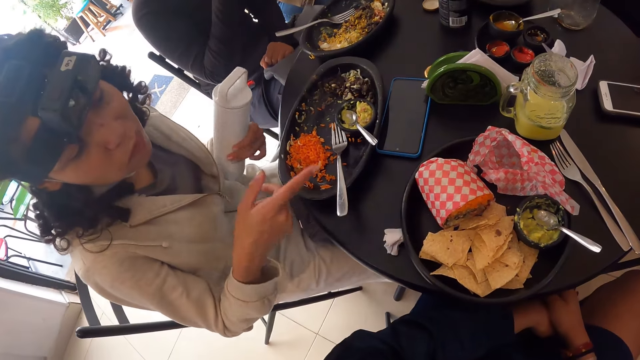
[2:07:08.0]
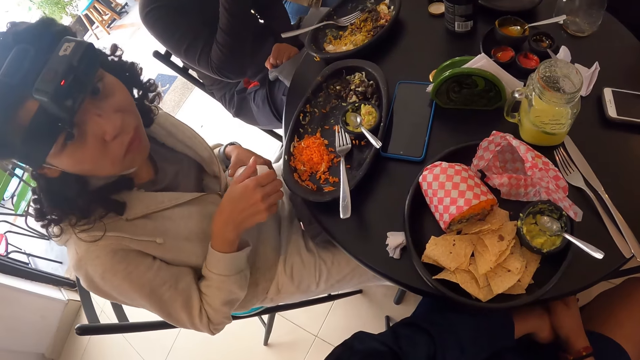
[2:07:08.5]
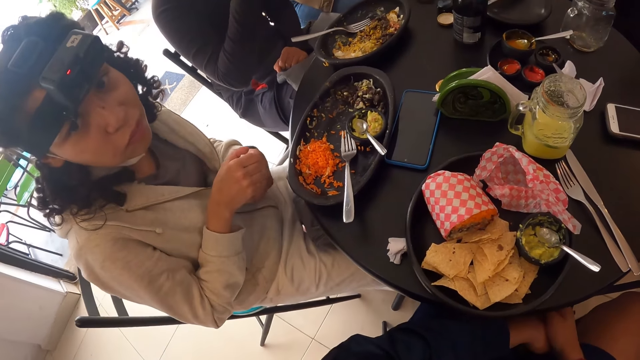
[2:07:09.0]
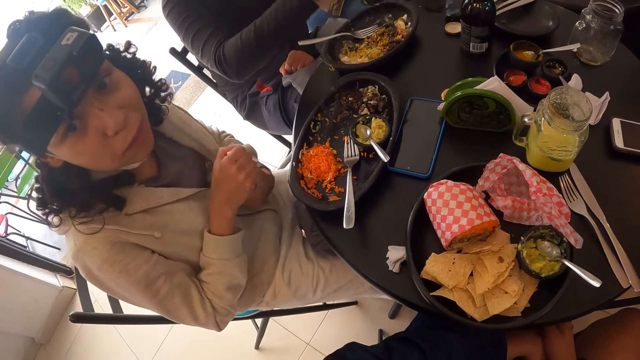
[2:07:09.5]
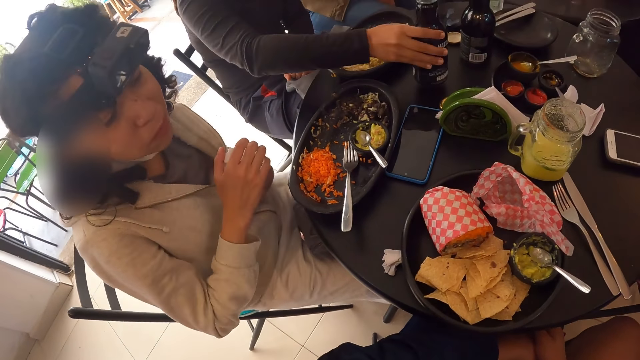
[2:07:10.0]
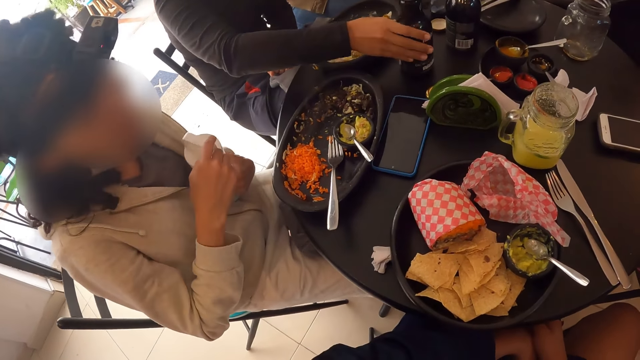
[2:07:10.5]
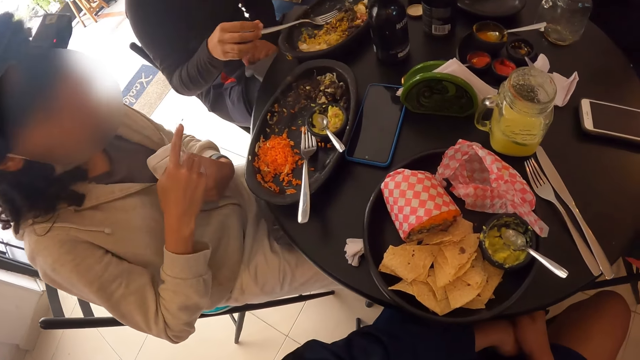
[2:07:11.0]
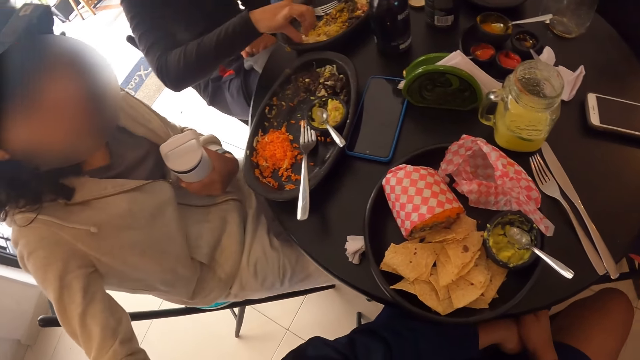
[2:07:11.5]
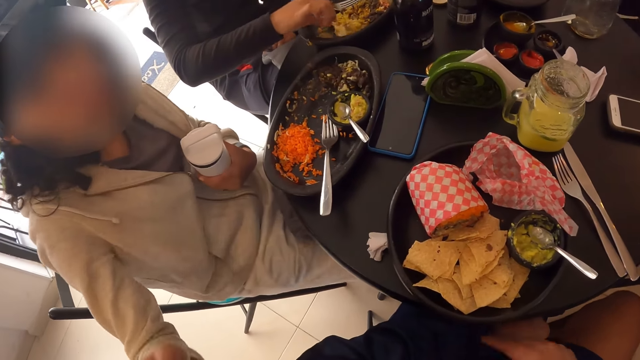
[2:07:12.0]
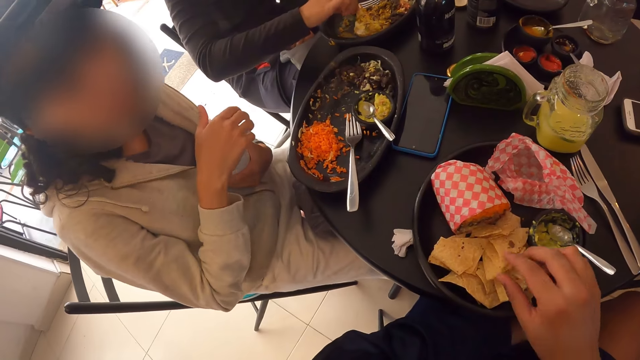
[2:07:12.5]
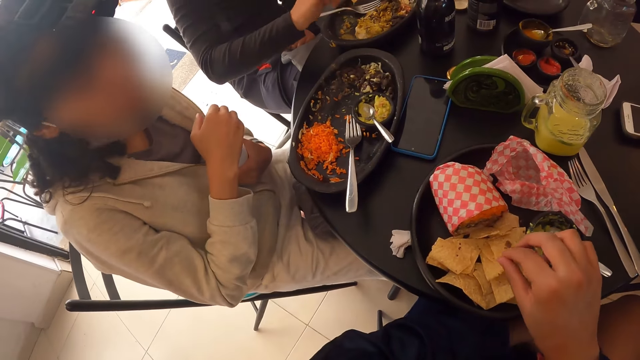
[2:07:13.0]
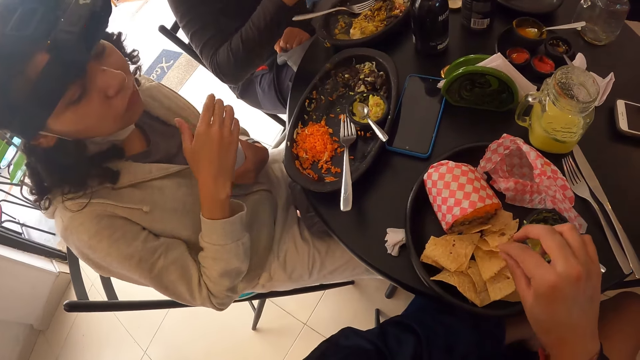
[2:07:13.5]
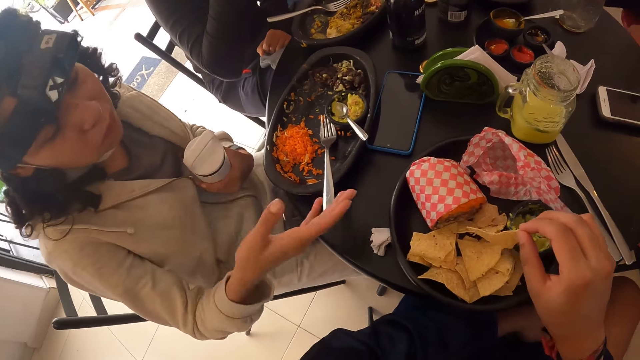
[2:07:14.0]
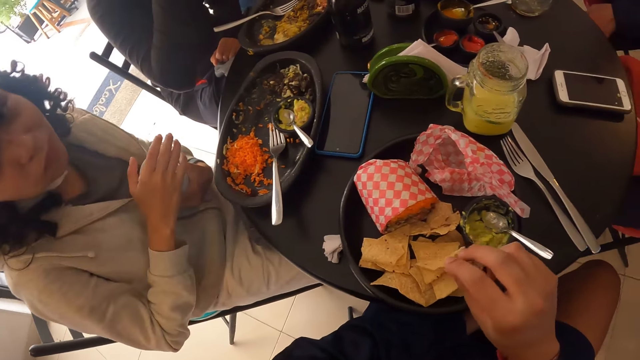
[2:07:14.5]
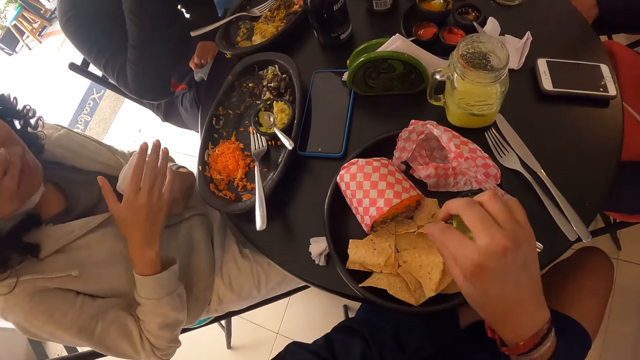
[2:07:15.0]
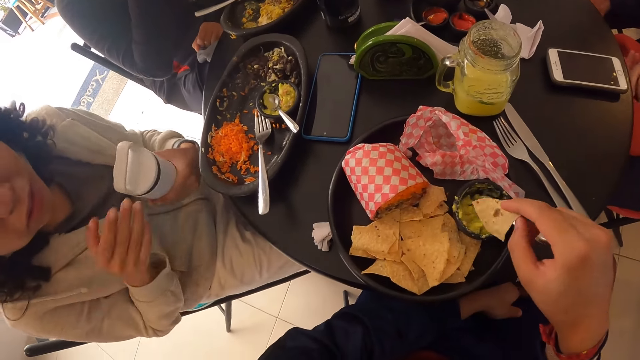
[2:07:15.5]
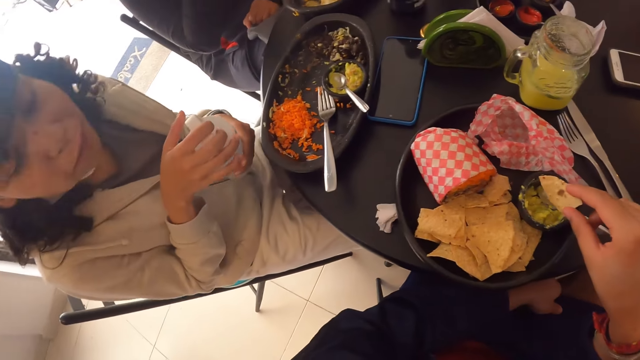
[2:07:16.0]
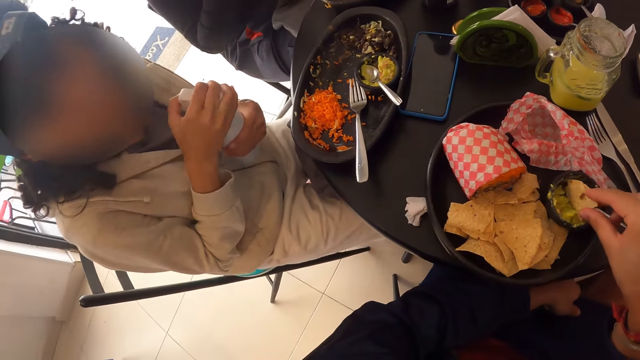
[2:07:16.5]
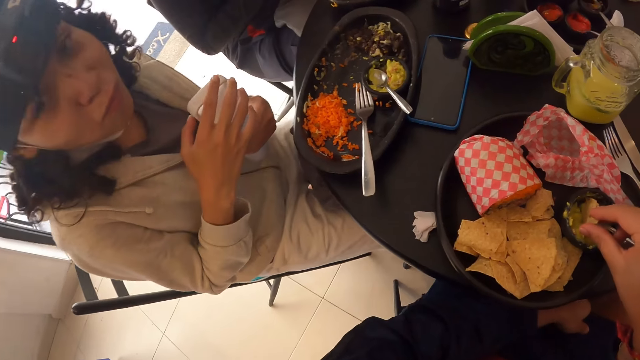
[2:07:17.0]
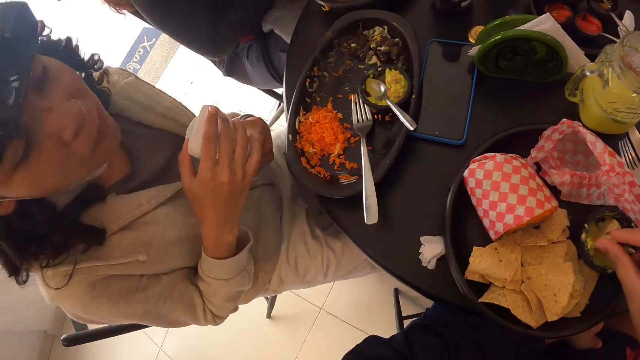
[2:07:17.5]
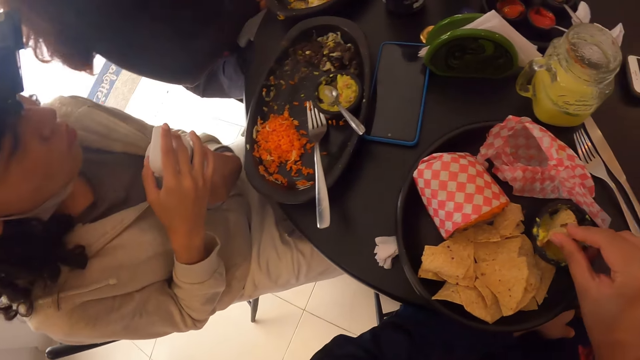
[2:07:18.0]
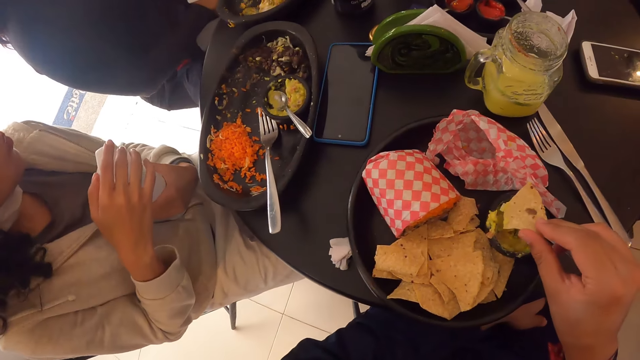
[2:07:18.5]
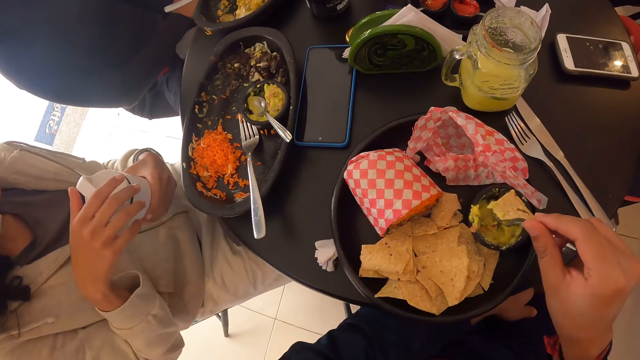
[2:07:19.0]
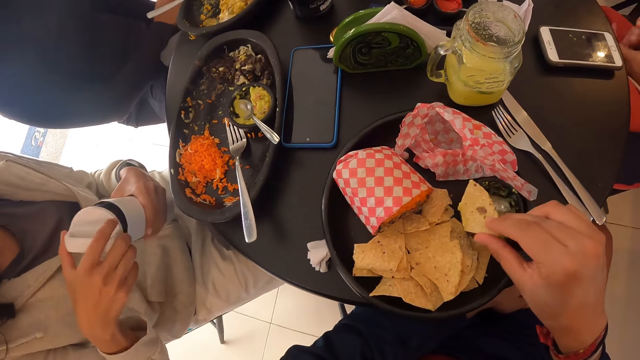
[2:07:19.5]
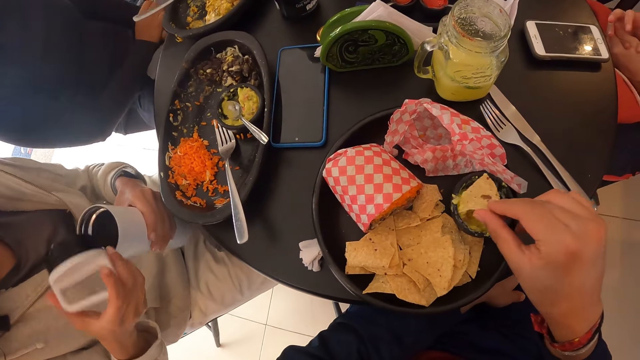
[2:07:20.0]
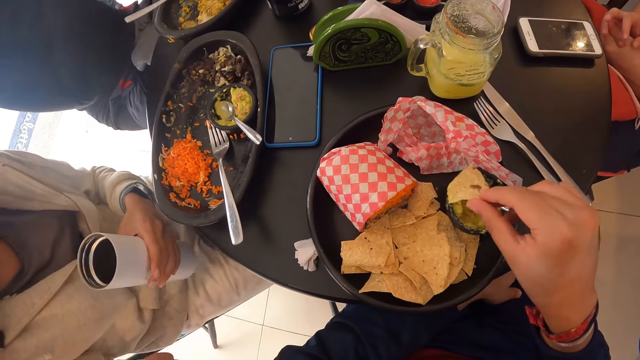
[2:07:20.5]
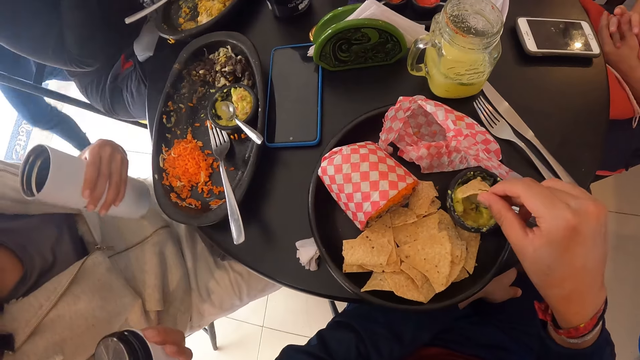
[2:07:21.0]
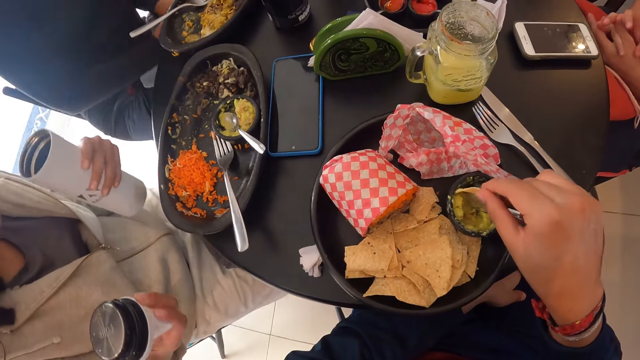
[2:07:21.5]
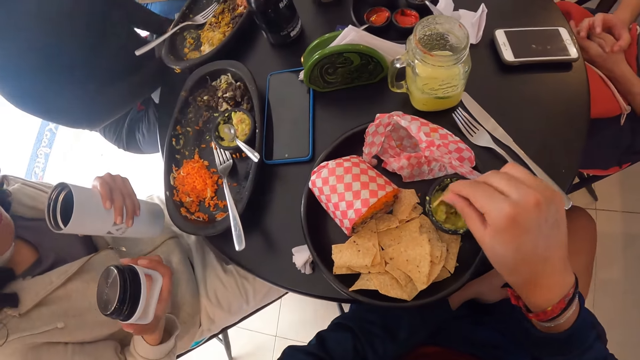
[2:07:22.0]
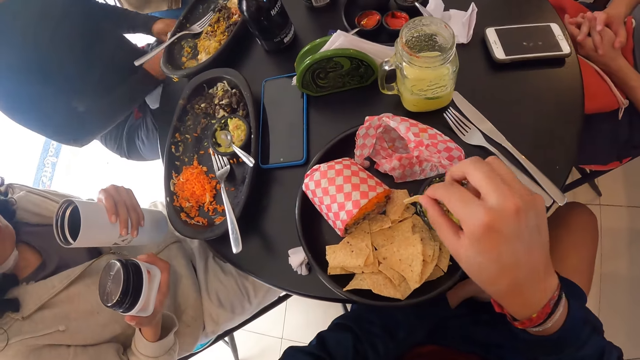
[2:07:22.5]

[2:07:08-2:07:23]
The camera wearer interacts with a person. A woman opens the bottle in her left hand with her right hand. Another woman drops the tea bottle on the table with her right hand. The camera wearer grabs a tortilla chip from the plate with her right hand. She drops the tortilla chip on the plate with her right hand, grabs another tortilla chip from the plate with her right hand, and dips the tortilla chip into guacamole with her right hand. The first woman removes the water bottle lid with her right hand.

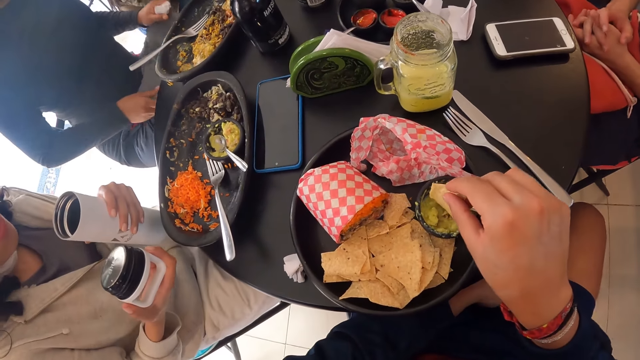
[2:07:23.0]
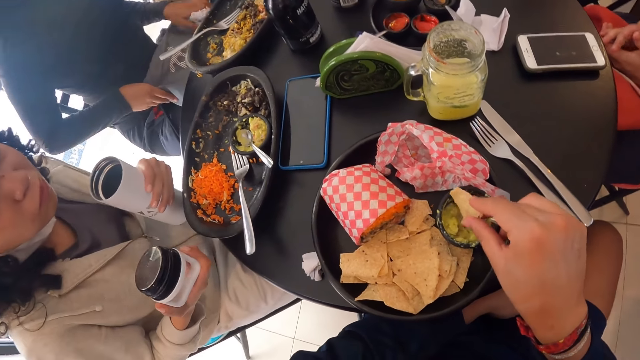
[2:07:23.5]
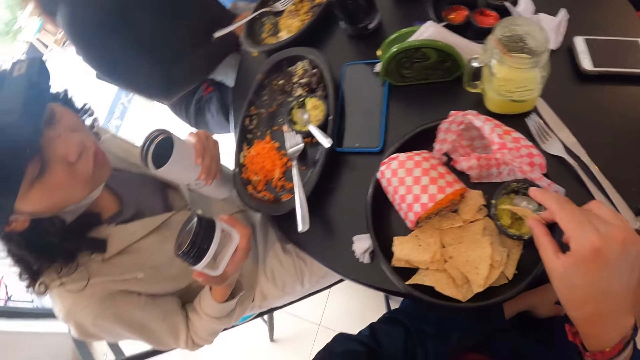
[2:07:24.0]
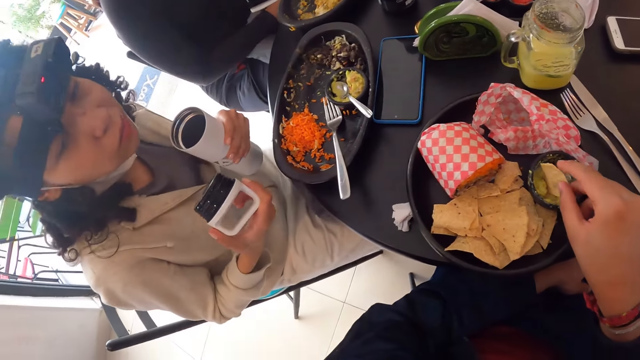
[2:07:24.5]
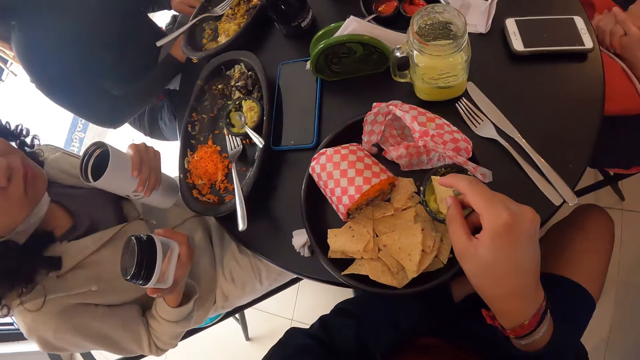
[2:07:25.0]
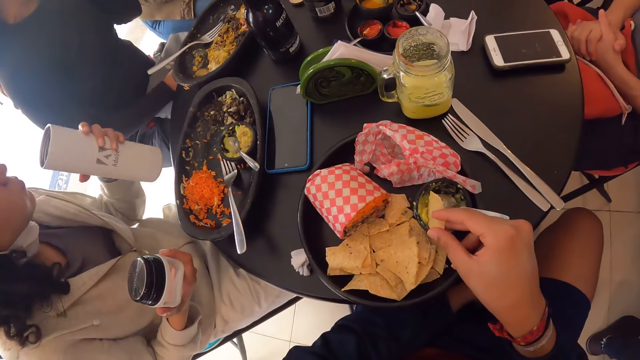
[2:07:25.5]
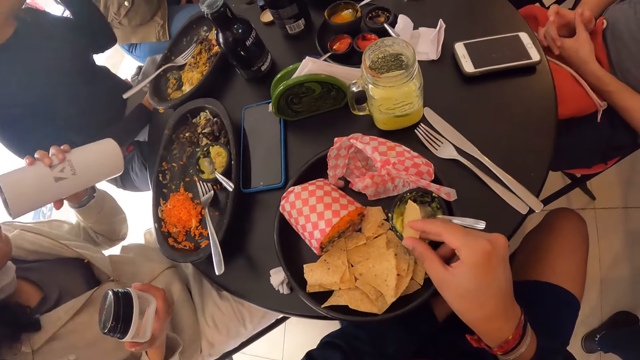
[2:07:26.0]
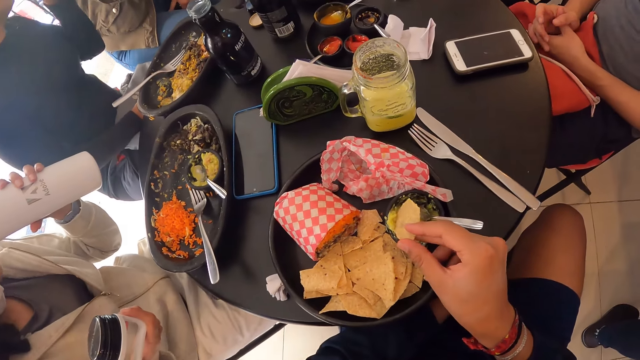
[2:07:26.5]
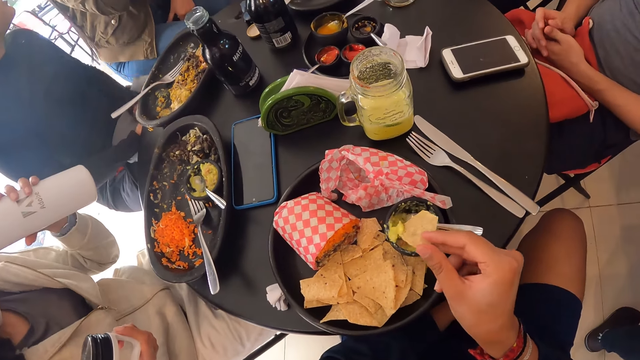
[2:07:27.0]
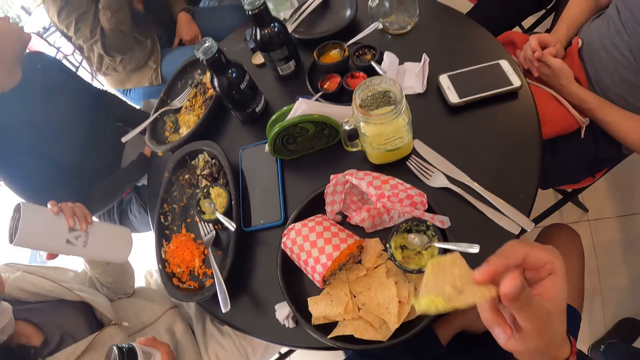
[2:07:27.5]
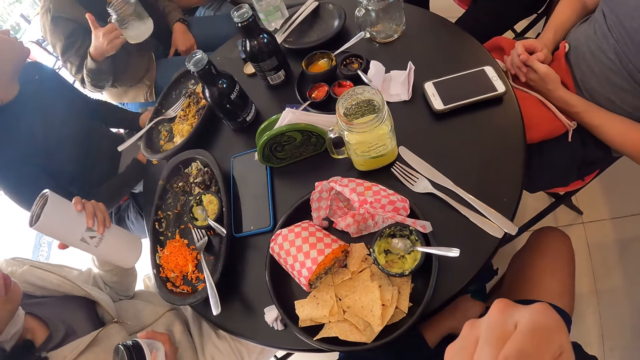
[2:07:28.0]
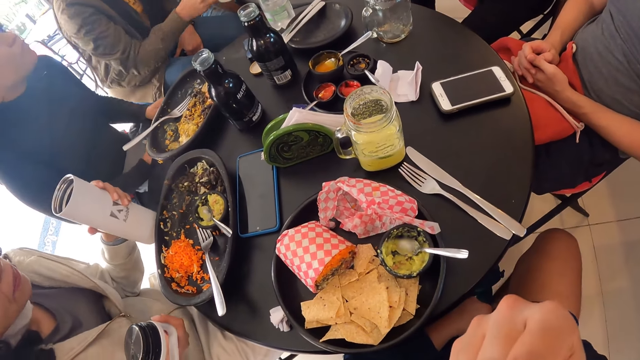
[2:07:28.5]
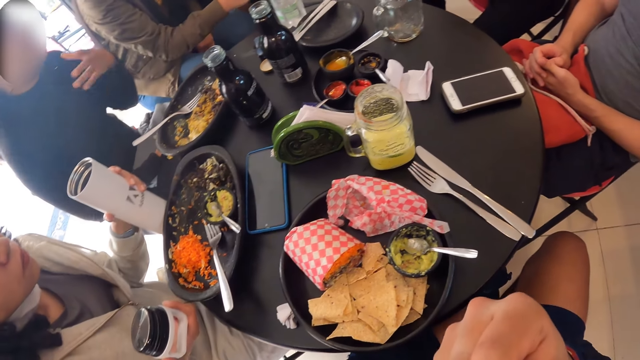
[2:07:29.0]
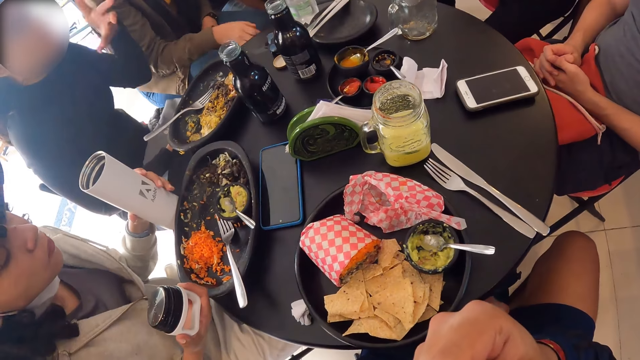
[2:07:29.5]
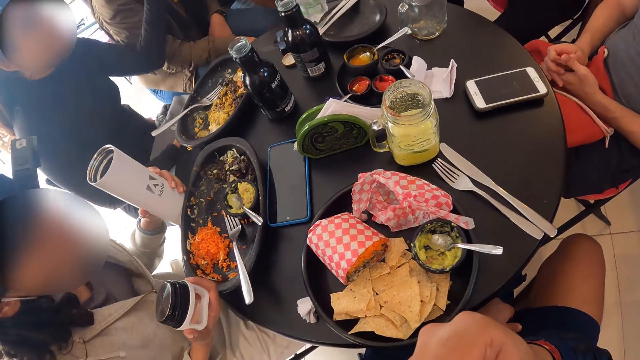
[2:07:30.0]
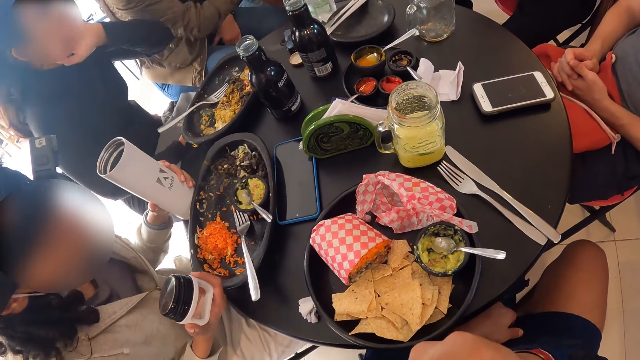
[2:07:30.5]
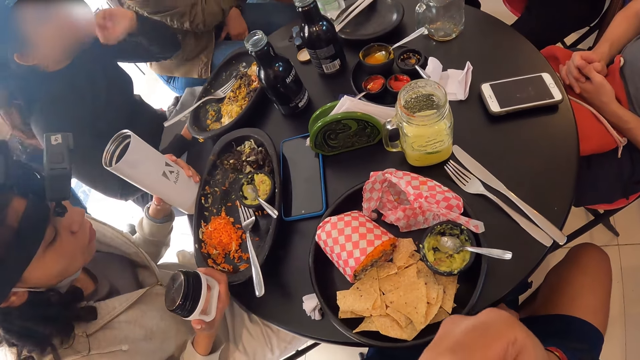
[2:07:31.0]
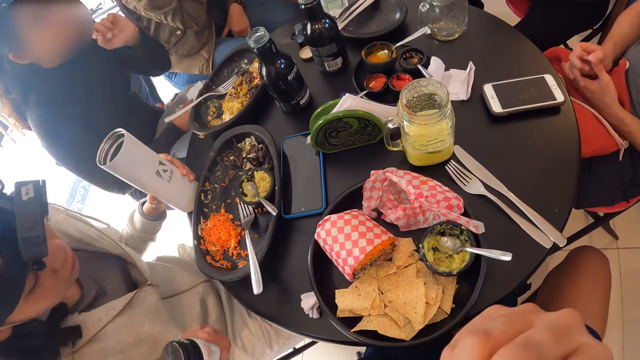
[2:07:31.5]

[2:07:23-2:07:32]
A woman drinks from the water bottle in her left hand. The camera wearer eats the tortilla chip in her right hand. The woman drops the water bottle on the table with her left hand.
